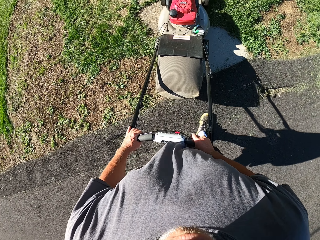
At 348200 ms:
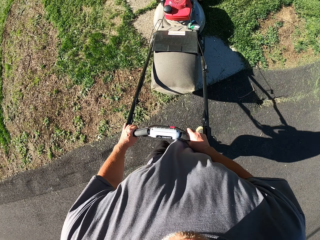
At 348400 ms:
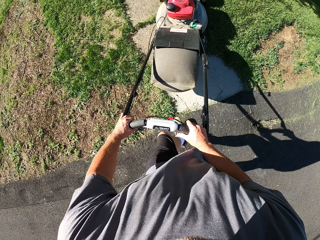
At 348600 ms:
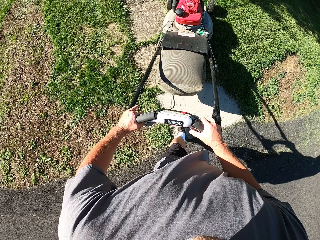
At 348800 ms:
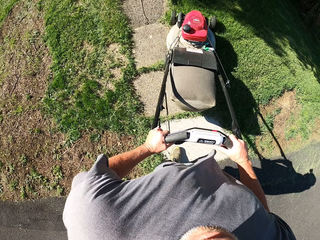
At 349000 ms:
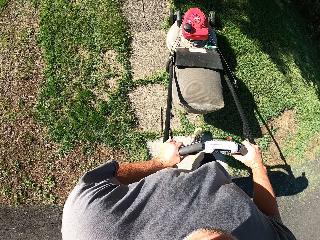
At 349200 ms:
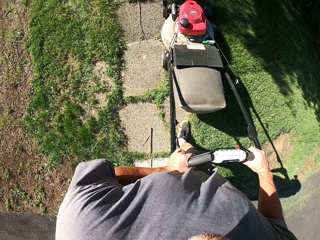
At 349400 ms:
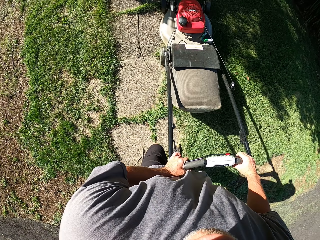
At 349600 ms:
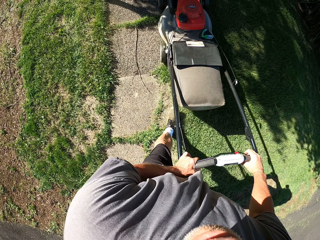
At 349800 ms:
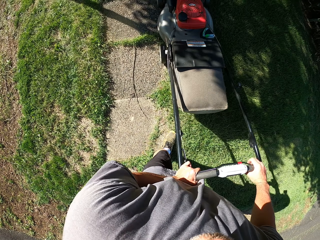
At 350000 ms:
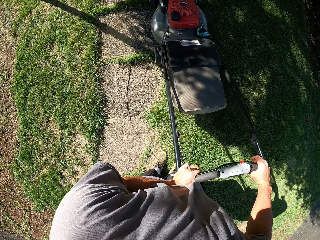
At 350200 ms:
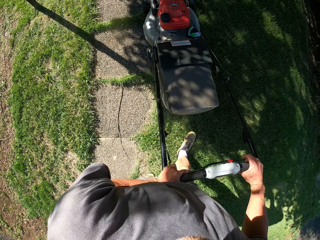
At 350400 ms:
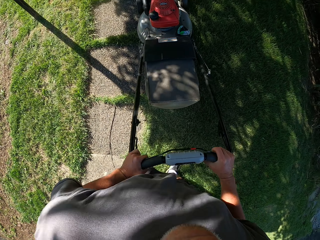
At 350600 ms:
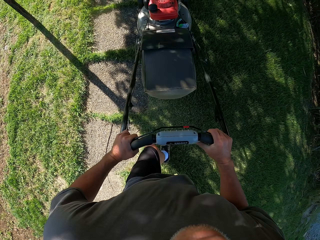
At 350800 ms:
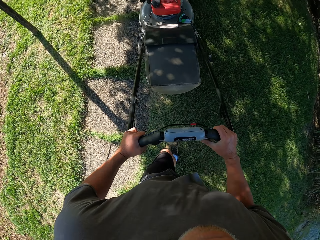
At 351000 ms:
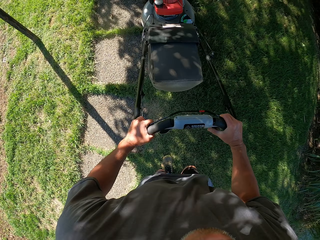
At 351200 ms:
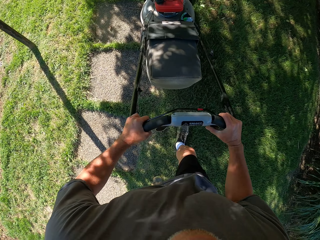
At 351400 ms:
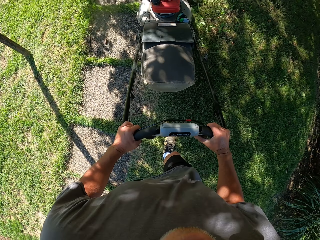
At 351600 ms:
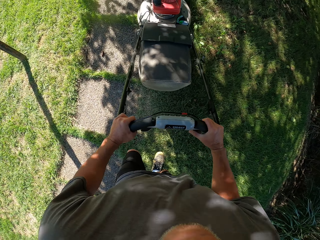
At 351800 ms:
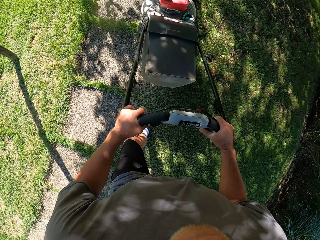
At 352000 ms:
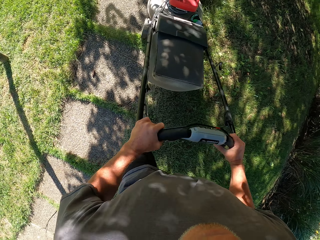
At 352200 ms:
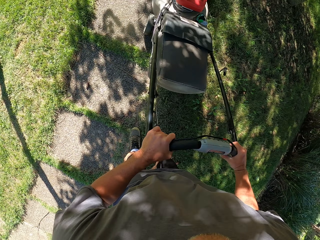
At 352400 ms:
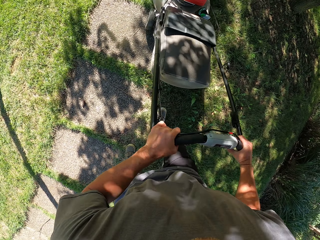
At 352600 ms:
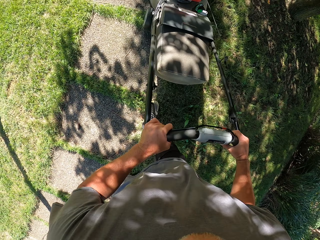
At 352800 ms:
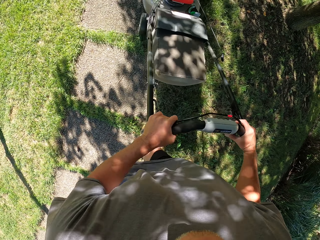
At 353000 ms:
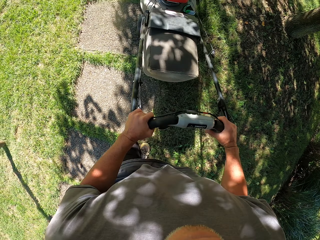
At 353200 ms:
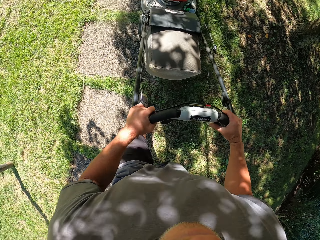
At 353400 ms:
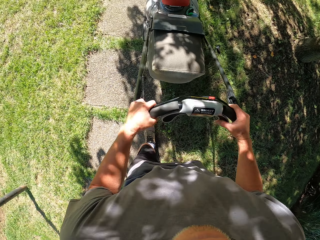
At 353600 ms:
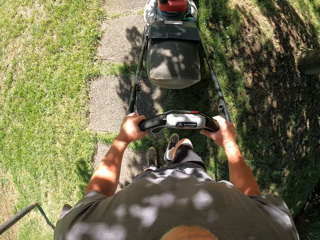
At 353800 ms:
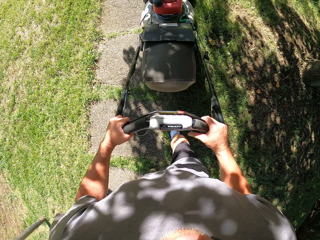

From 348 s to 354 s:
The camera wearer mows the grass with a lawn mower.

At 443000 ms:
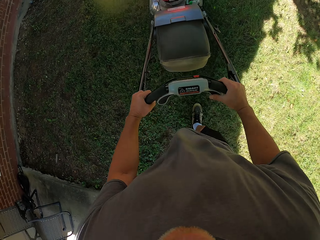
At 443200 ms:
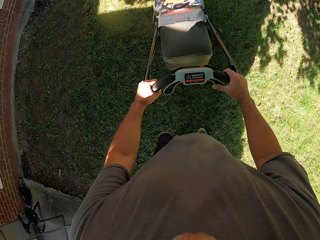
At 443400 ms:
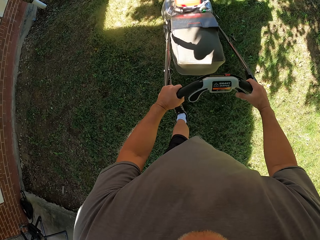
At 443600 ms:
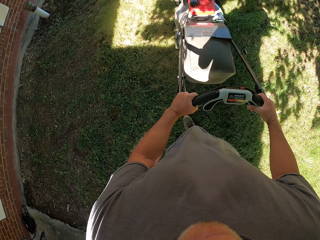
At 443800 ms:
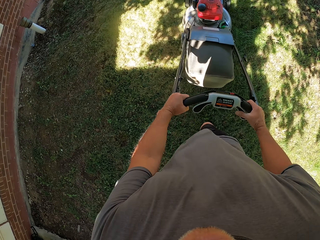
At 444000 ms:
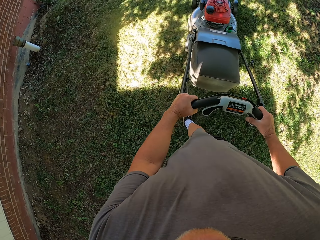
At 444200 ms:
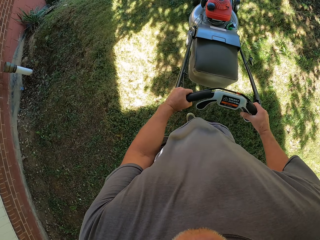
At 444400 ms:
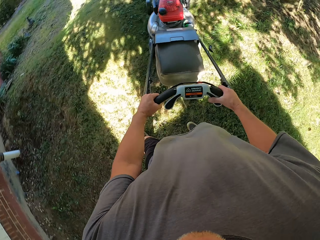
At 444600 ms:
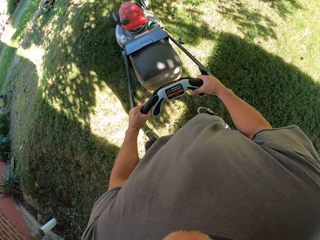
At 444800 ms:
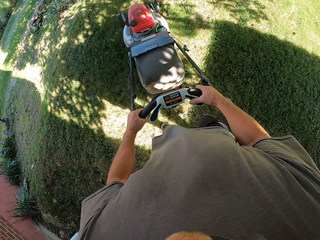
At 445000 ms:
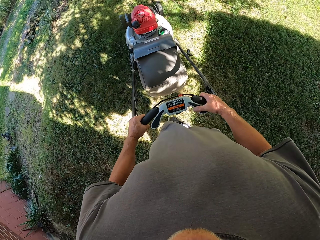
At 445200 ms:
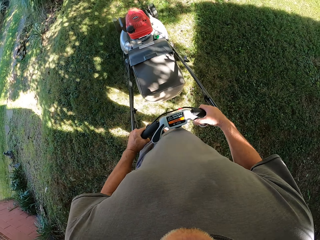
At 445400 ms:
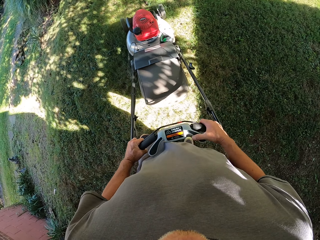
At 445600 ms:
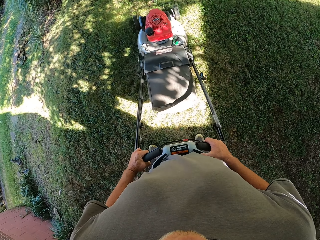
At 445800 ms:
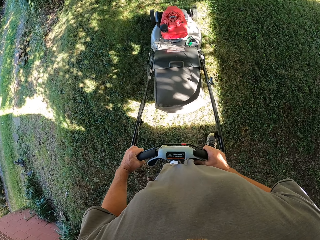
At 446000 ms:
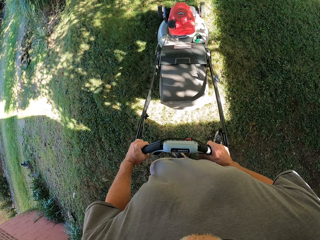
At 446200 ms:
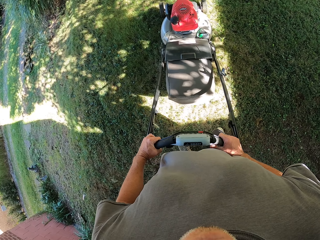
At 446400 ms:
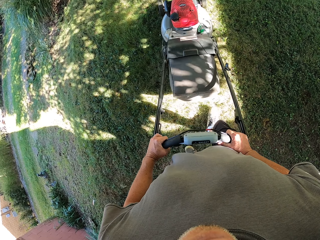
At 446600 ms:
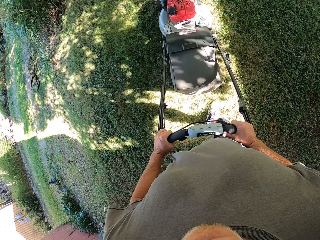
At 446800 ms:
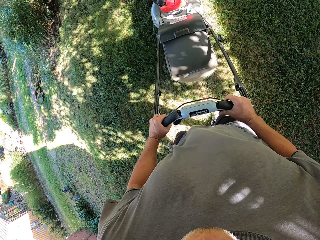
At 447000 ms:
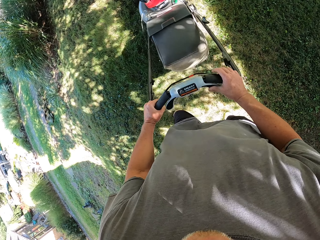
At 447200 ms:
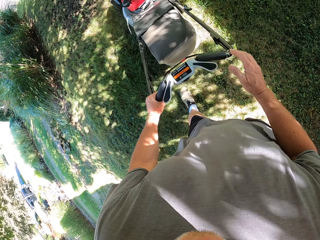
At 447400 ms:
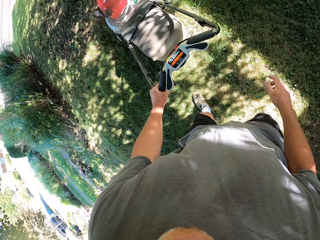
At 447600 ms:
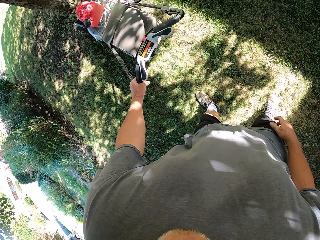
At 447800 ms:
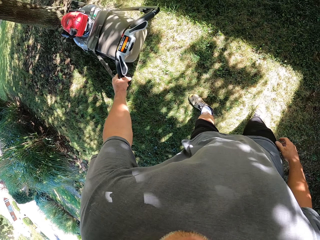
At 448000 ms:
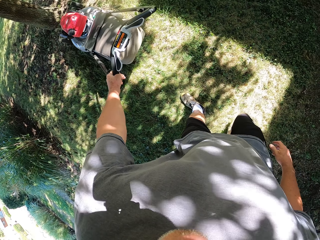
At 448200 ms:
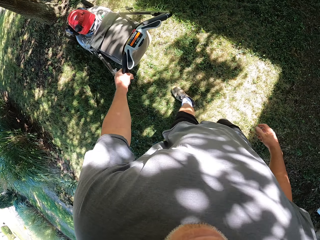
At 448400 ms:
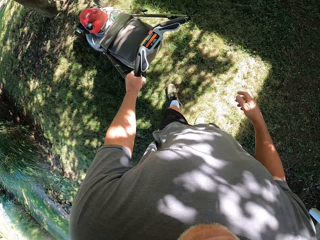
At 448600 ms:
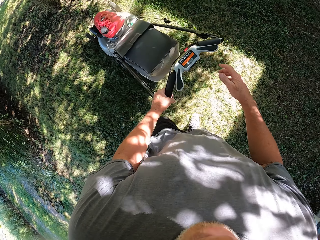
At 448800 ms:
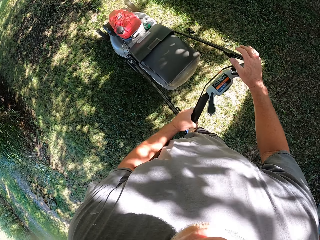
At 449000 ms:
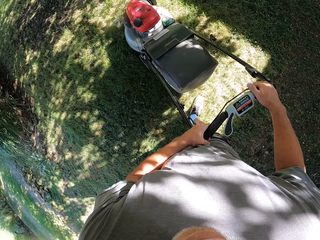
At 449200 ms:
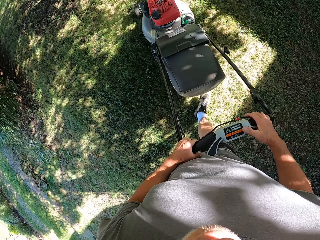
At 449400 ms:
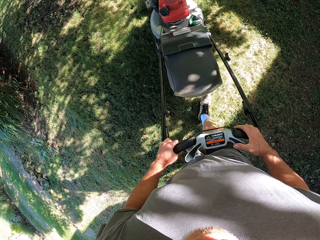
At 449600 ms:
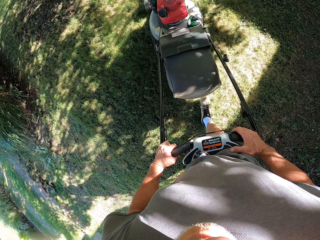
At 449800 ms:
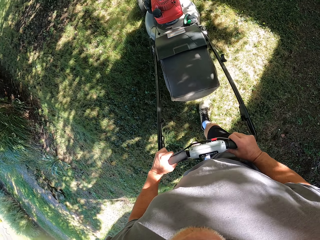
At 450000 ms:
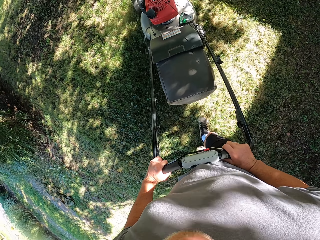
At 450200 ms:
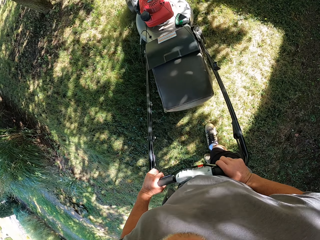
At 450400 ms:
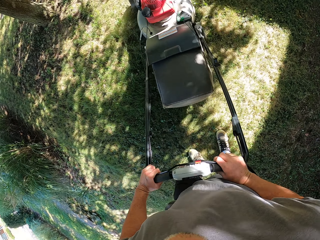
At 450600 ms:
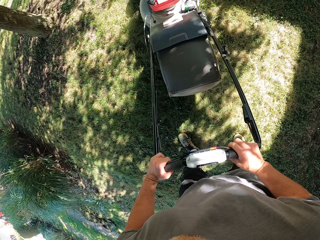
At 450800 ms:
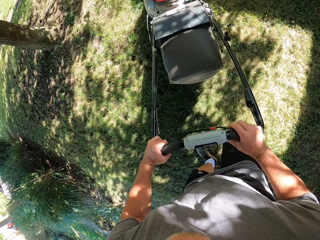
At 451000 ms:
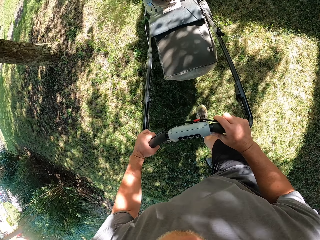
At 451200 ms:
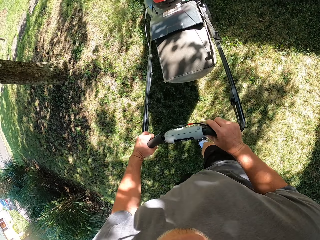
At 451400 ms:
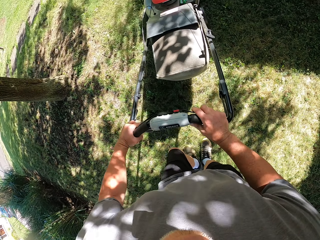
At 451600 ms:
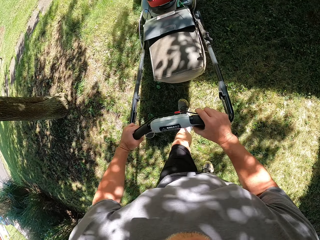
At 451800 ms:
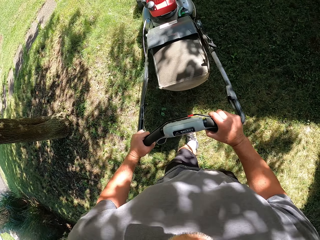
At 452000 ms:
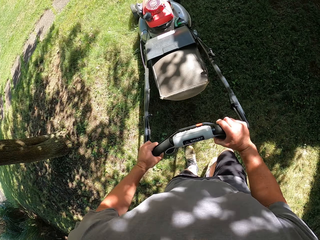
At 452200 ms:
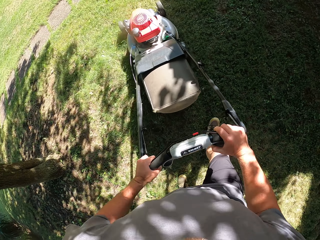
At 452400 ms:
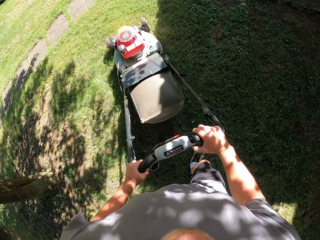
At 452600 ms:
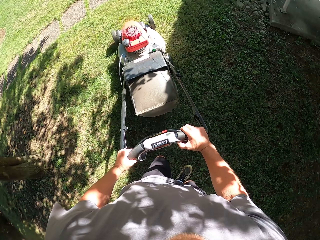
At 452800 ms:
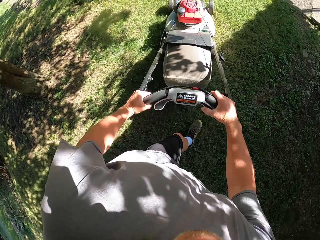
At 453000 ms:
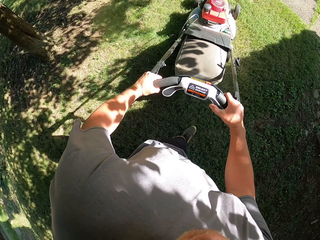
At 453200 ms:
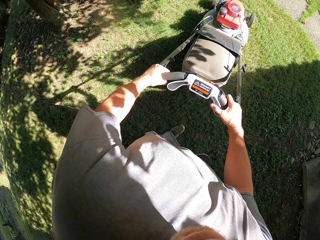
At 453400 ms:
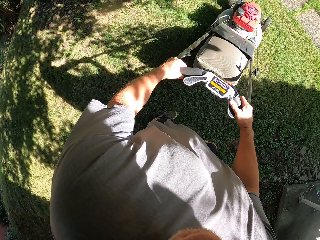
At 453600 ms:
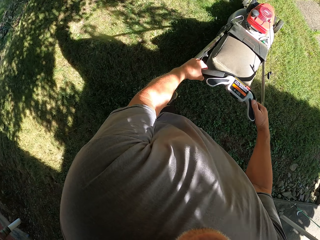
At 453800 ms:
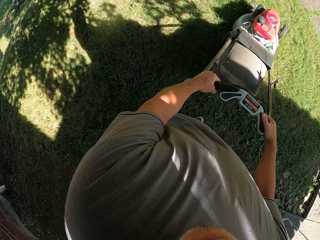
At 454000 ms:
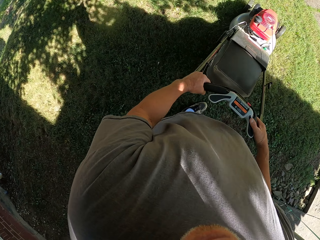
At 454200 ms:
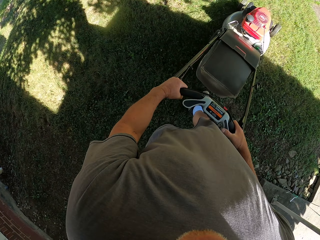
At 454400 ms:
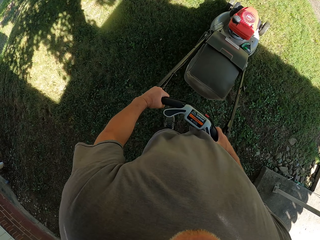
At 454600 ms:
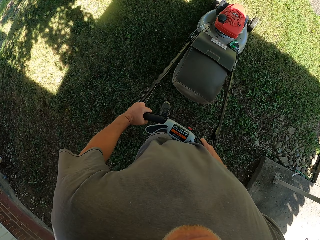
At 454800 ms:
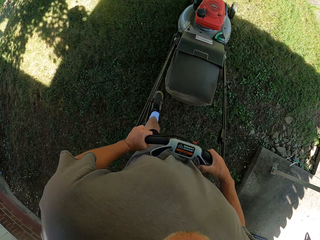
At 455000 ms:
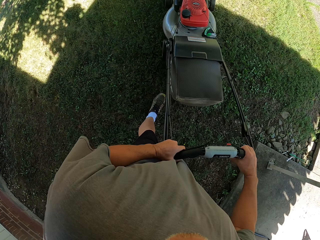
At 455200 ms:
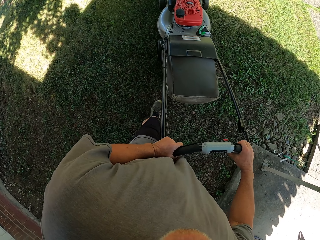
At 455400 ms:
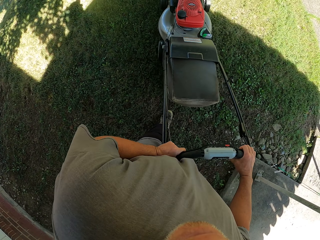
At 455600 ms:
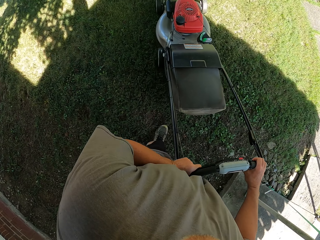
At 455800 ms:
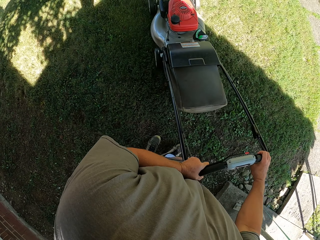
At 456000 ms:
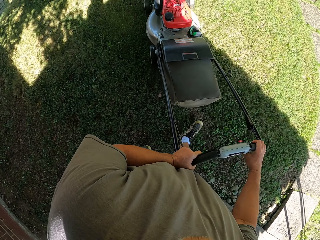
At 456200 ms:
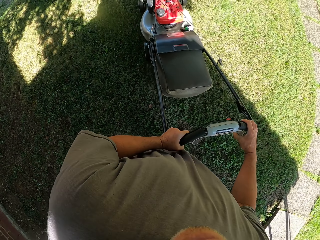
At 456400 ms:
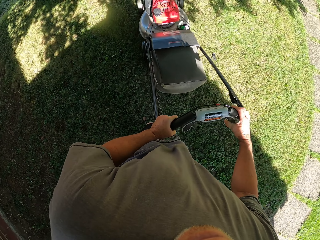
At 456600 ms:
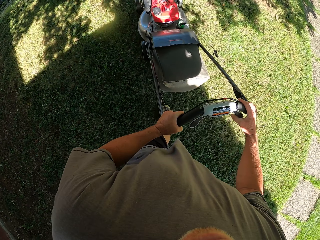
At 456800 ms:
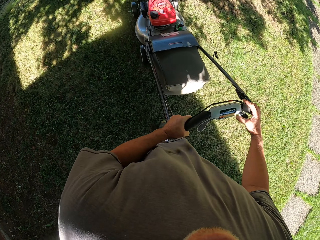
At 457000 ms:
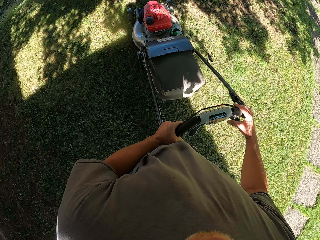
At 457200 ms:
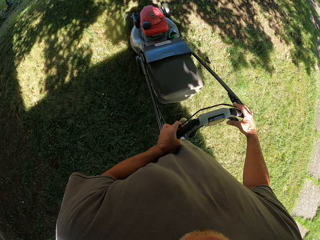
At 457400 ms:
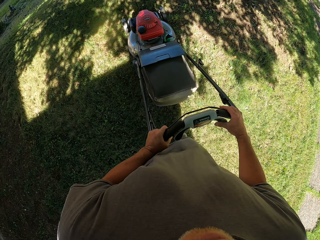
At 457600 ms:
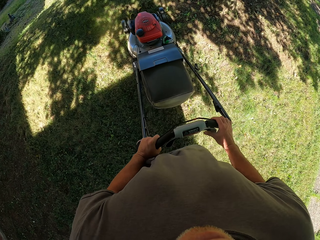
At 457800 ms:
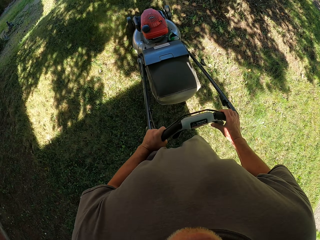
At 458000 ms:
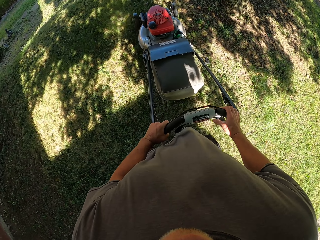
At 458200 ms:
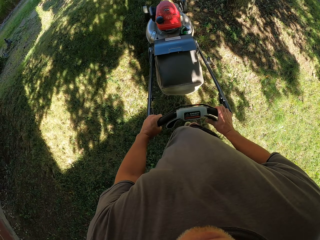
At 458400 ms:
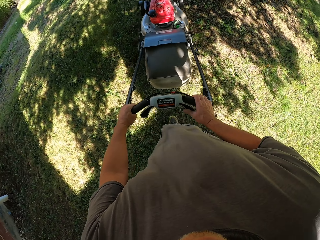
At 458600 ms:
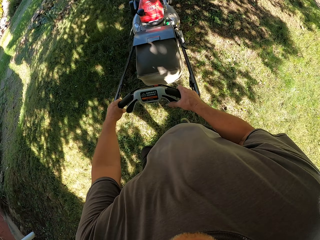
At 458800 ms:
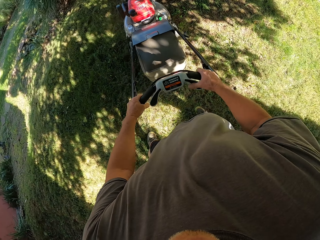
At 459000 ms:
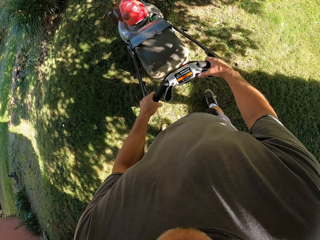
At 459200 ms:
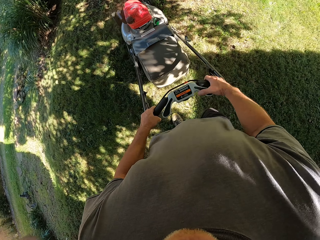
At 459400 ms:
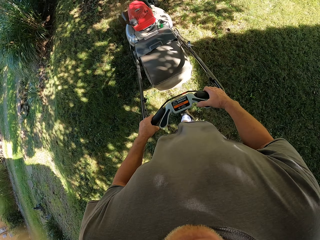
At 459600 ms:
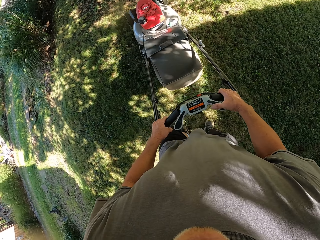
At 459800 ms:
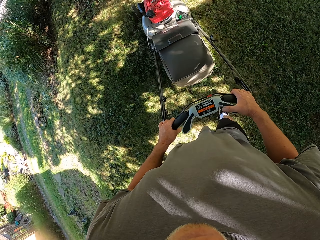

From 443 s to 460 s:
The camera wearer holds the lawn mower with his left hand. He pulls the lawn mower back with his left hand. He holds the lawn mower with both hands. He mows the lawn with the lawn mower in both hands.
